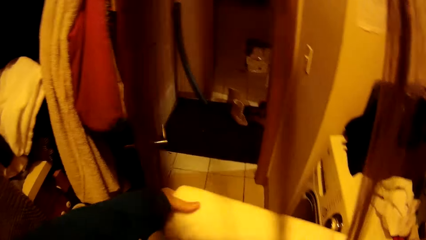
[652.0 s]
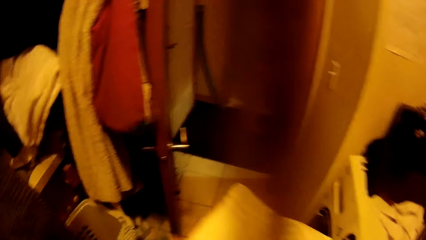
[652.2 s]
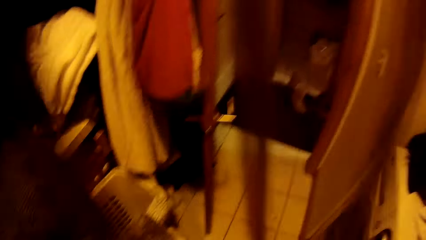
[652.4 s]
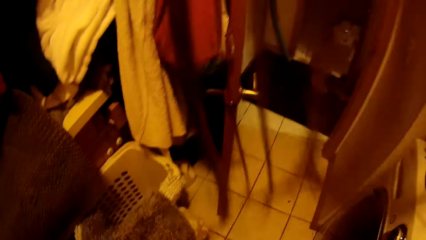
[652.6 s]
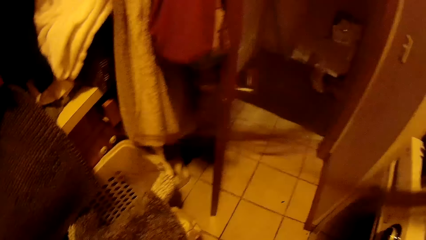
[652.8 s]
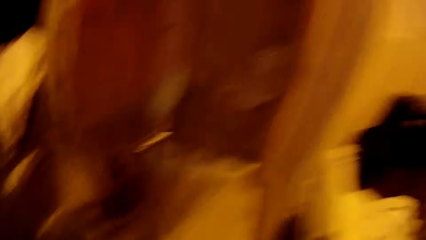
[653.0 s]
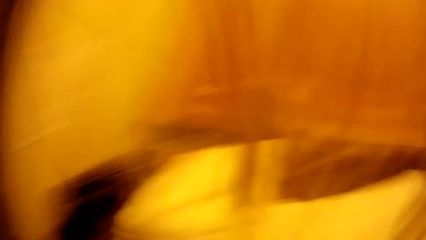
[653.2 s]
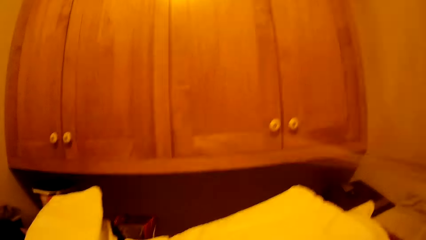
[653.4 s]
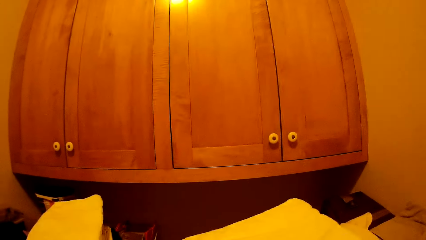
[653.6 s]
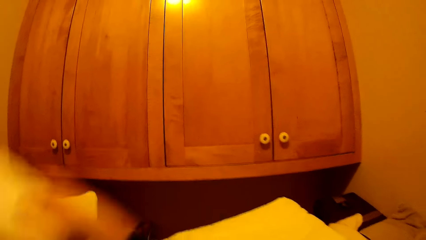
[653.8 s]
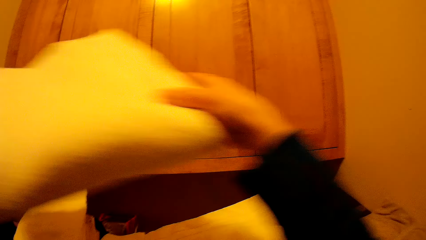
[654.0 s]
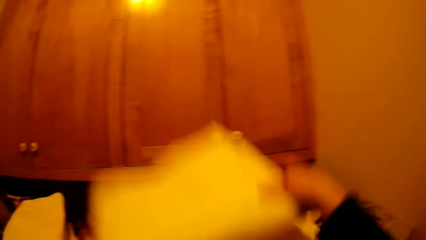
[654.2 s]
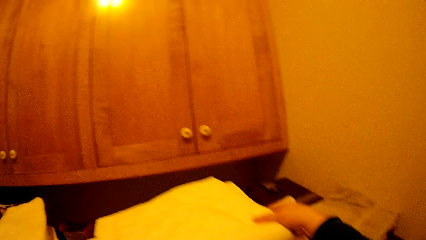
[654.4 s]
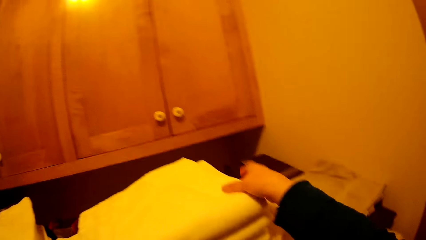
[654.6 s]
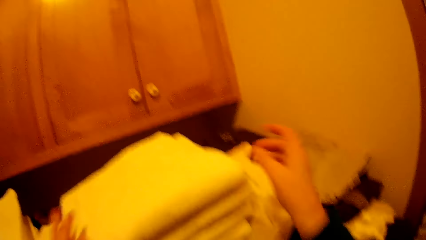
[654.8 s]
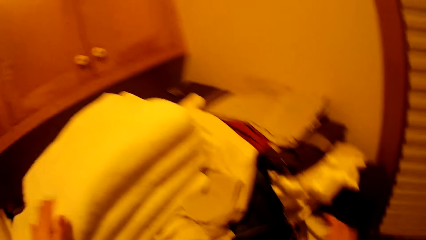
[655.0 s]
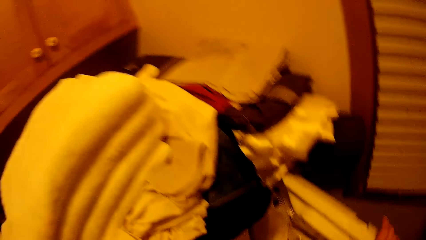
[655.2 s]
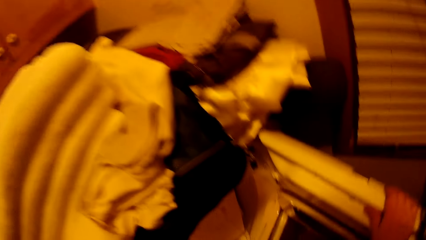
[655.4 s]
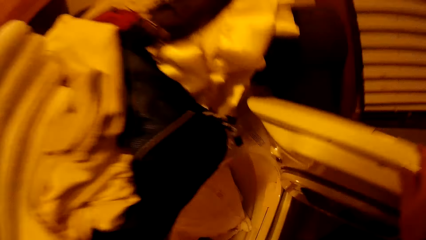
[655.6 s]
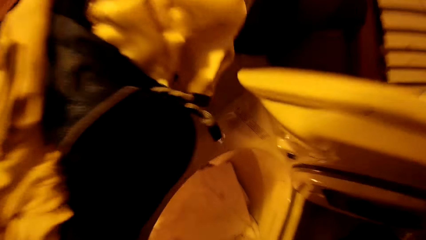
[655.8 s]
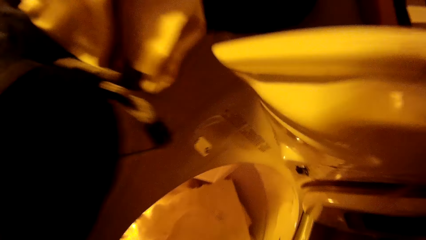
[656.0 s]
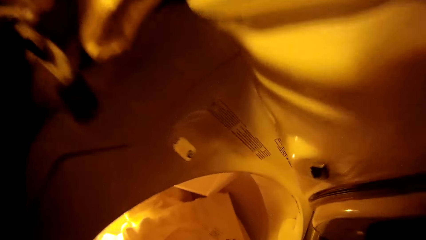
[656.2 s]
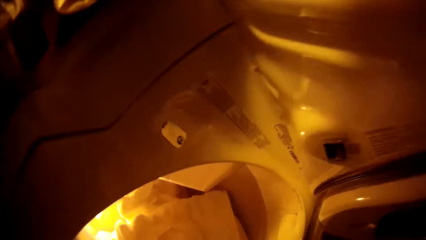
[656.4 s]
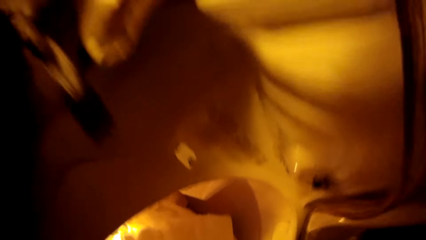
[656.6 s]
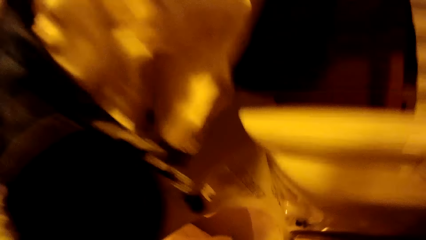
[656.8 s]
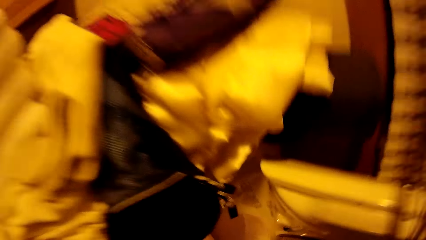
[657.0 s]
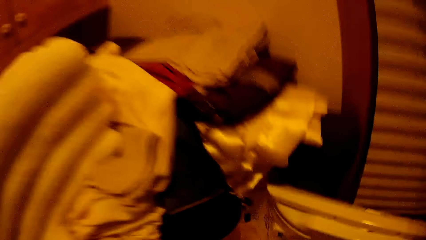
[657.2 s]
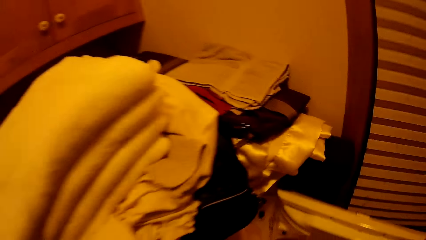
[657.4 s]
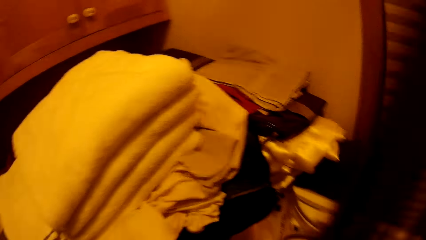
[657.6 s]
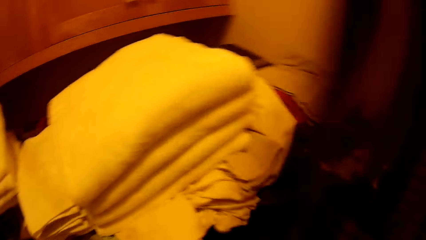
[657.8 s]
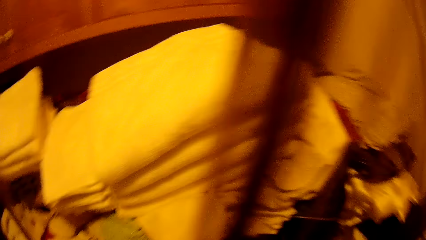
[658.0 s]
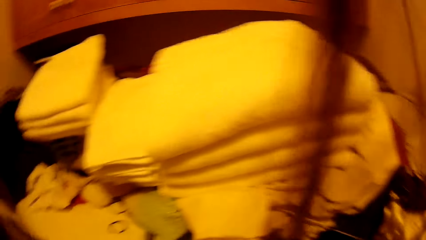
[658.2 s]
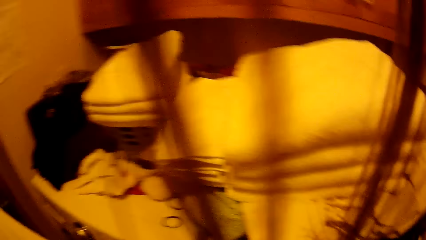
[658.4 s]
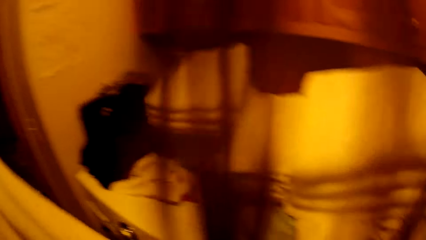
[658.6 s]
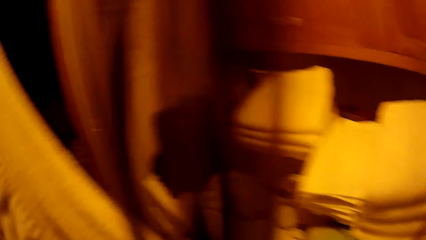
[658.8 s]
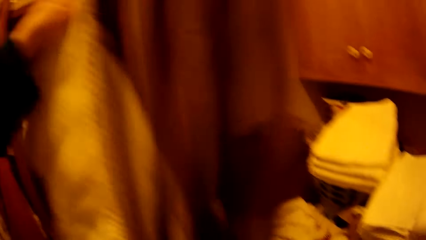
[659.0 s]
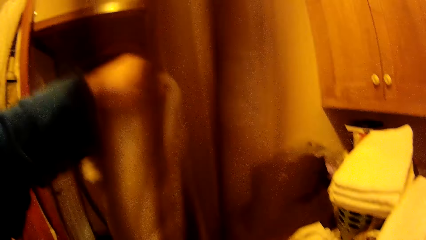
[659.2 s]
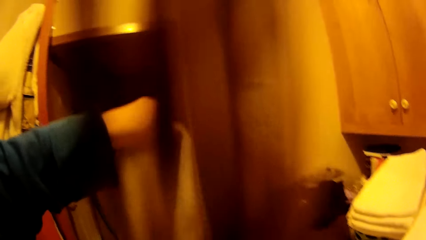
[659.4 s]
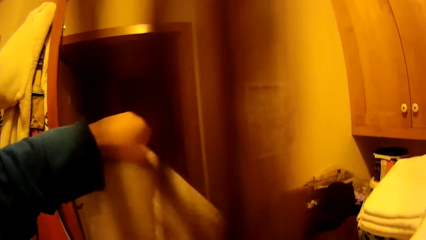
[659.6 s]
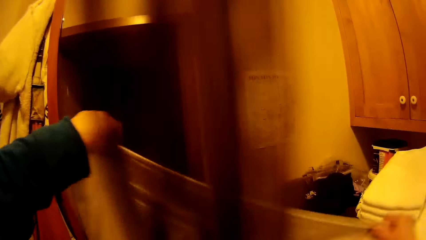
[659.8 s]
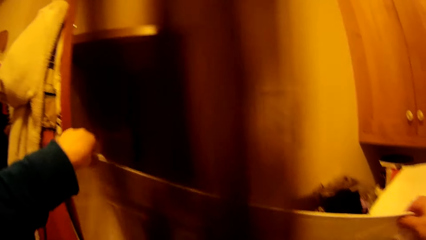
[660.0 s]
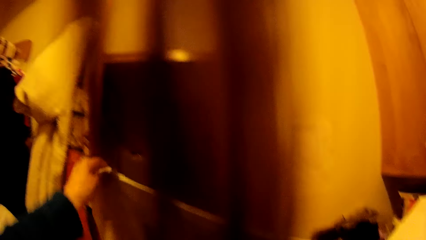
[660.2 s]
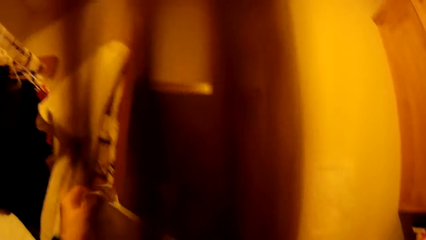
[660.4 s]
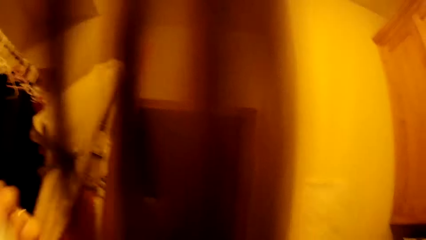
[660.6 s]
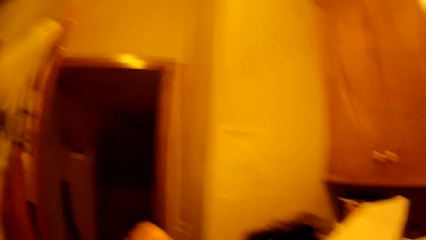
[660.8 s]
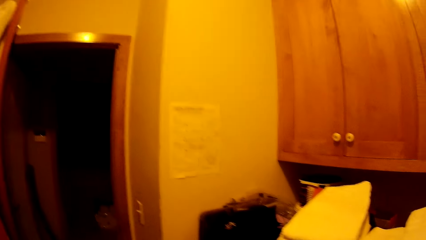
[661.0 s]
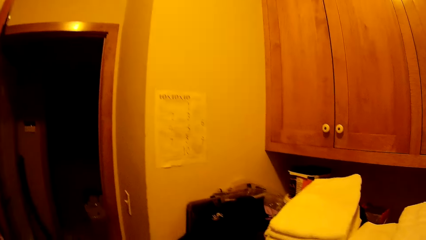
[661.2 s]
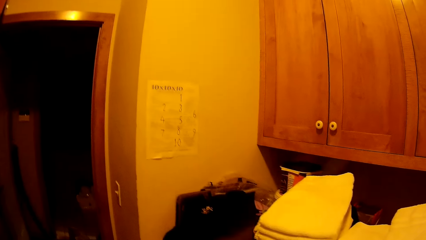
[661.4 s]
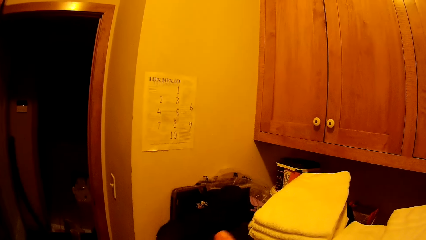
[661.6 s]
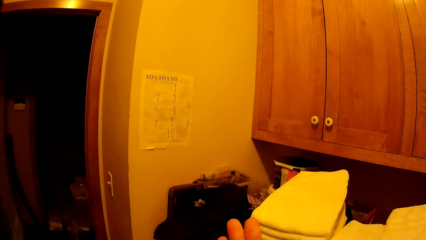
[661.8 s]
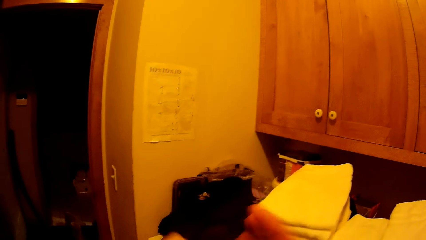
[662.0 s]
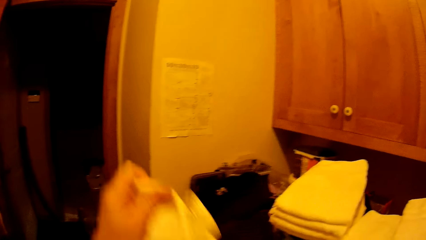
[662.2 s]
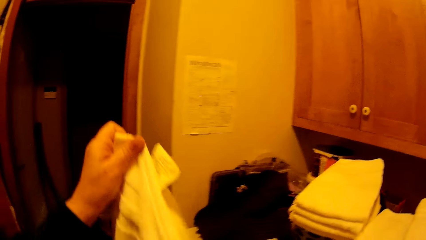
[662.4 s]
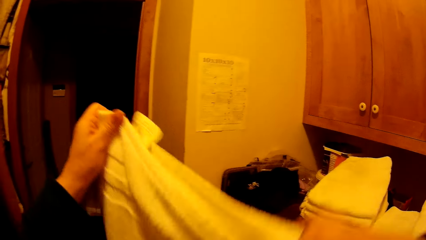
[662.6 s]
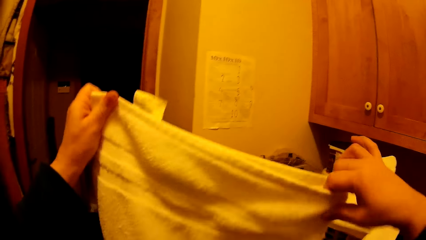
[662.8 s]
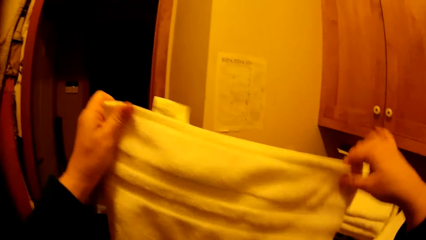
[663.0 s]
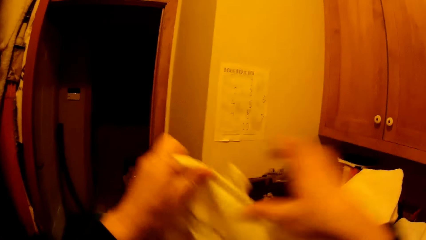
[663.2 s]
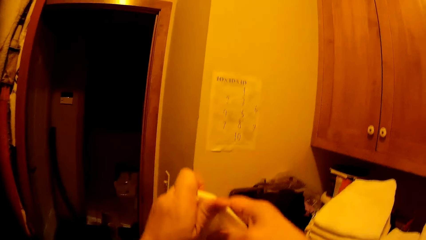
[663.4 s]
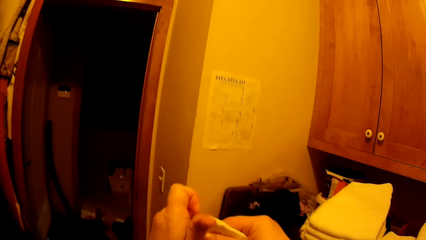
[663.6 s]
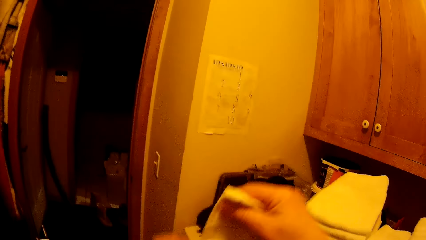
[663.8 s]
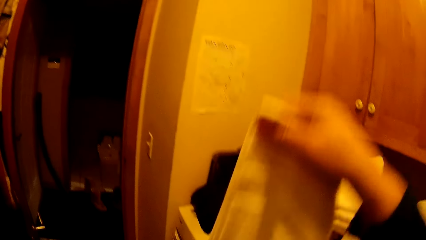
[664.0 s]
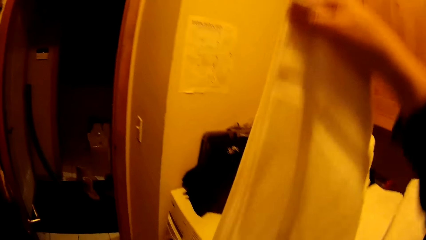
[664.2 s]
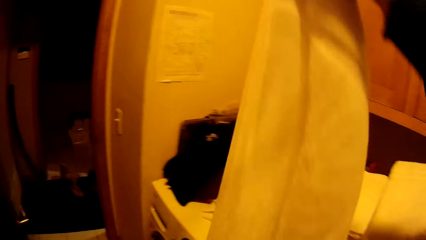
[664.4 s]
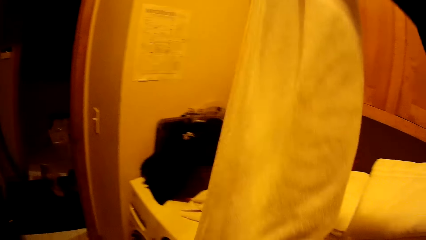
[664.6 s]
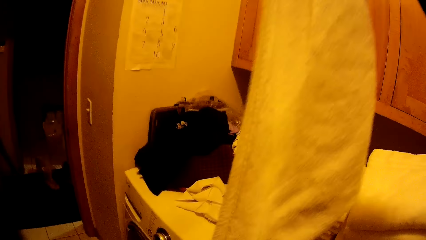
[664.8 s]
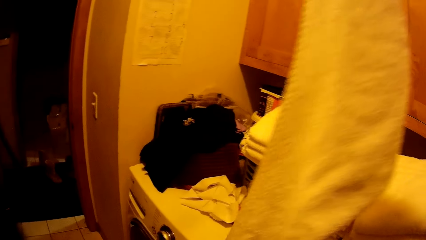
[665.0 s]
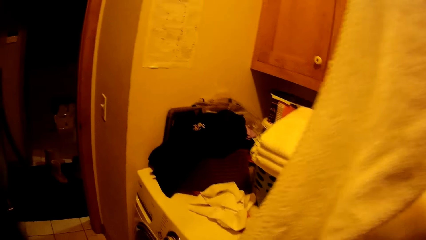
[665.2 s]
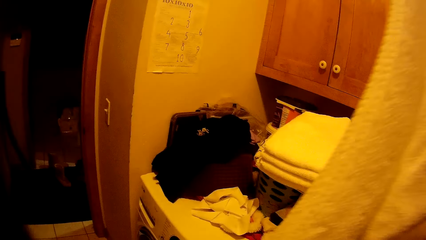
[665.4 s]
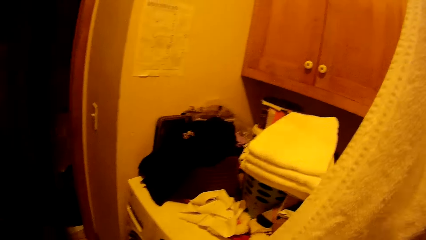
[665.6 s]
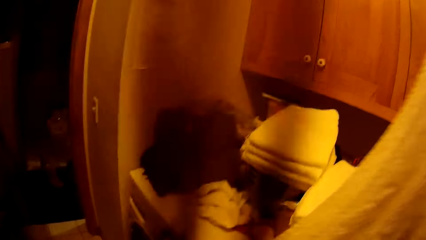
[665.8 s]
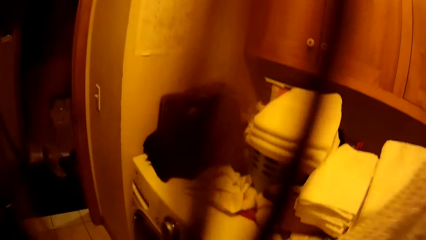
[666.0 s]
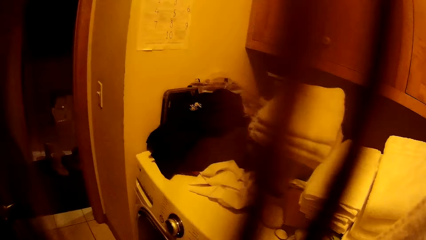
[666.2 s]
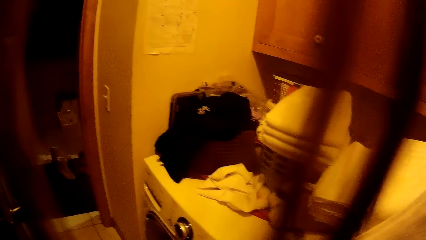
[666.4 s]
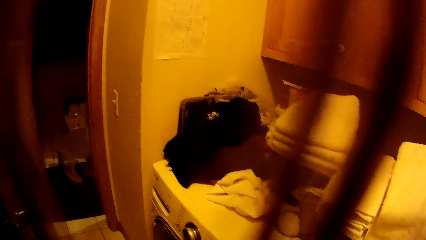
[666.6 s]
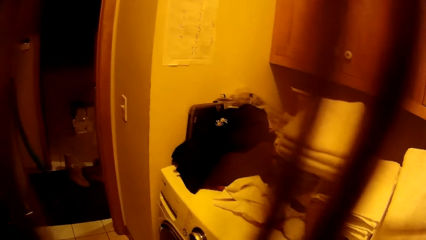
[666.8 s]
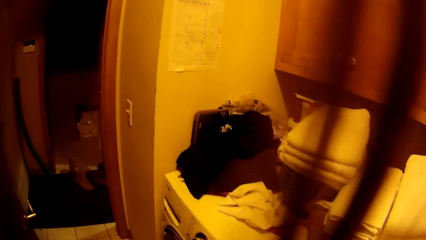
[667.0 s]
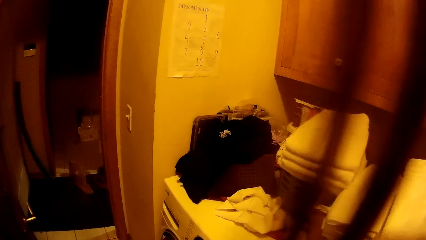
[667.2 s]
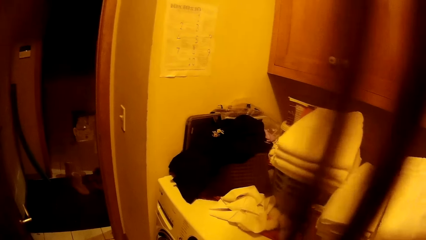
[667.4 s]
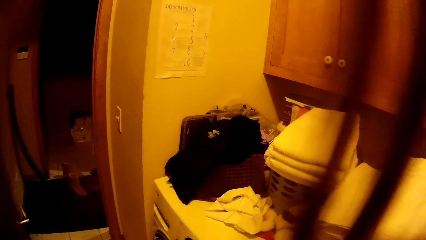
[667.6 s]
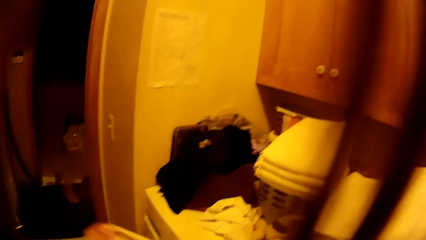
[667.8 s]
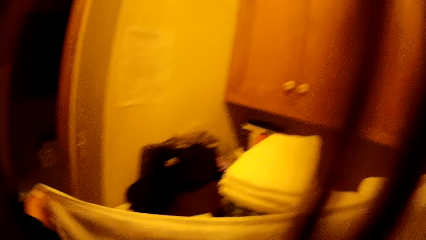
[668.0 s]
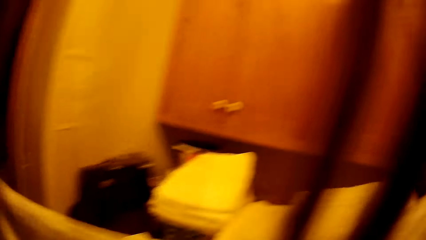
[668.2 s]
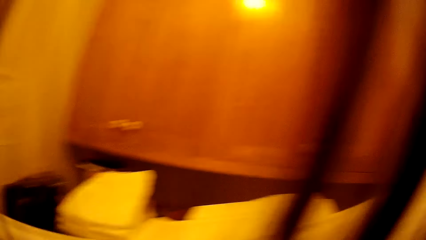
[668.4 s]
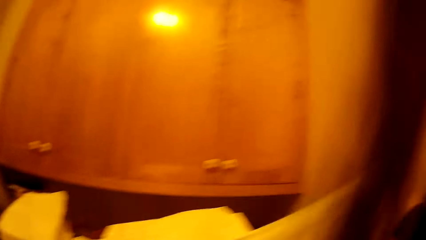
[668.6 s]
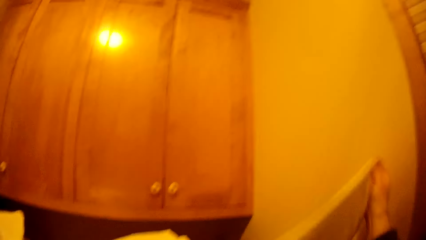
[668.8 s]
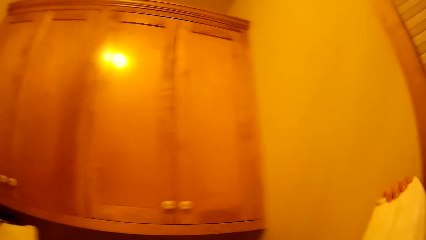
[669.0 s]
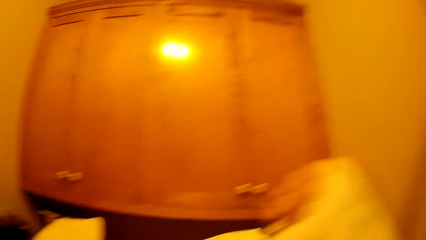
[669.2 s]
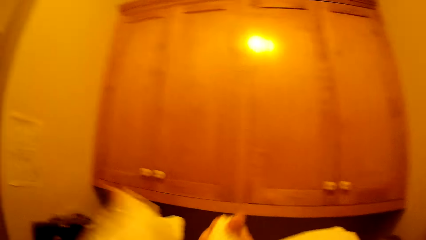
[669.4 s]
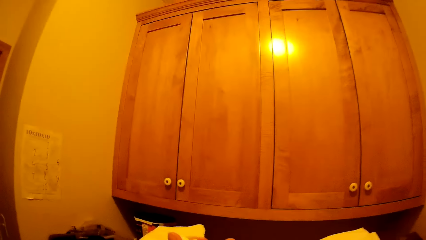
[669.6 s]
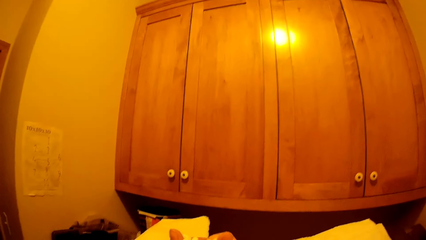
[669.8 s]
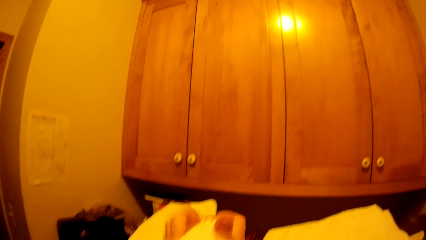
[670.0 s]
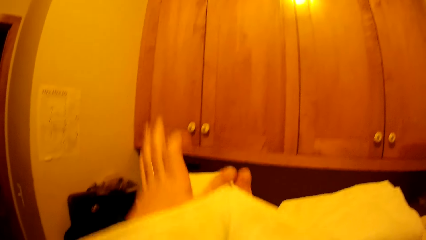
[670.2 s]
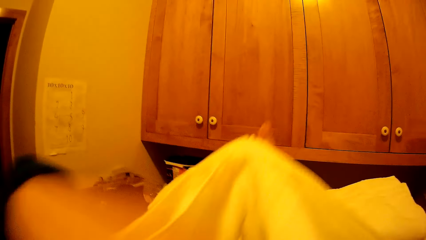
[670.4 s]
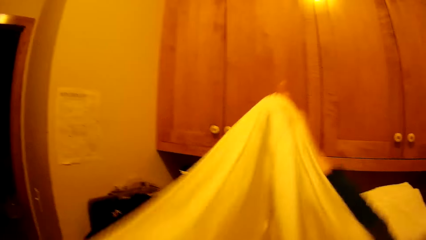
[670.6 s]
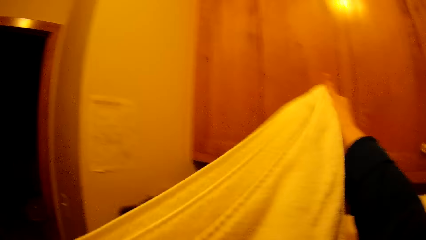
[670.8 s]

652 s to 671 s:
The camera wearer puts the towel on top of other clothes. He takes the towel from the washing machine. He folds the towel with both hands. He holds the towel with his hands.
